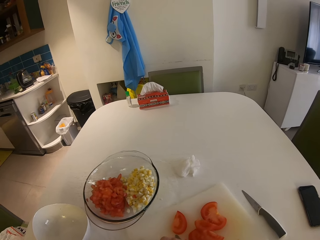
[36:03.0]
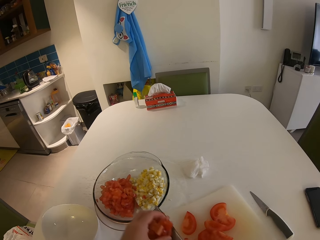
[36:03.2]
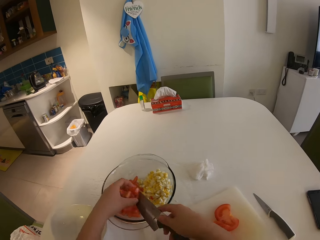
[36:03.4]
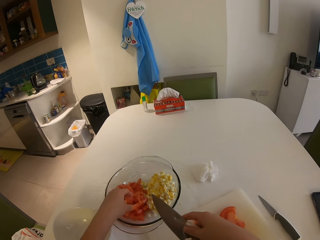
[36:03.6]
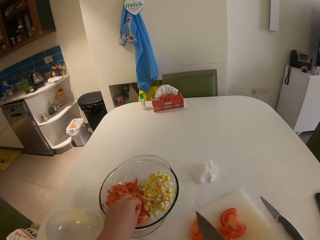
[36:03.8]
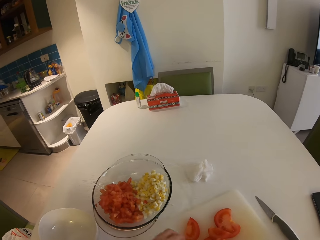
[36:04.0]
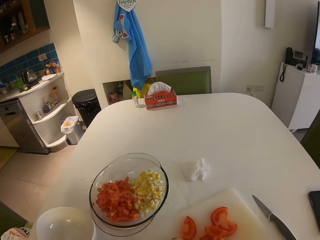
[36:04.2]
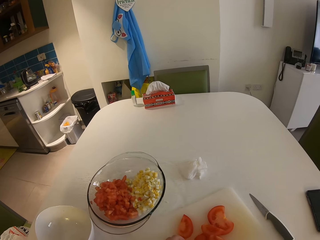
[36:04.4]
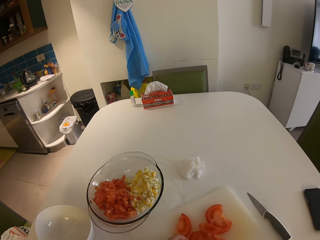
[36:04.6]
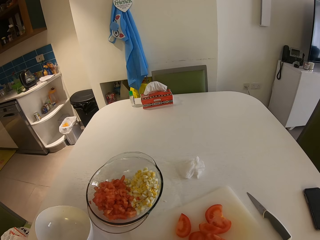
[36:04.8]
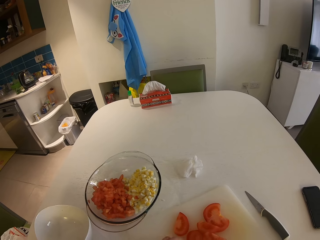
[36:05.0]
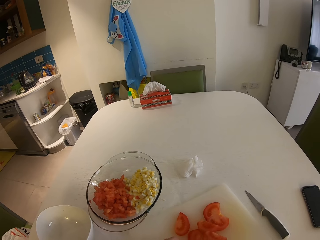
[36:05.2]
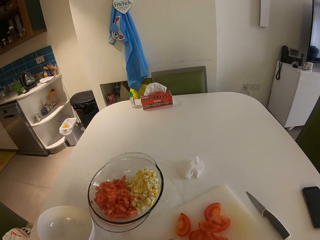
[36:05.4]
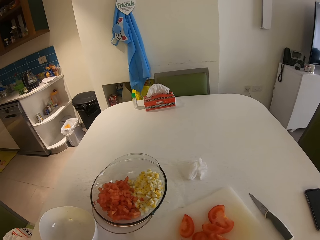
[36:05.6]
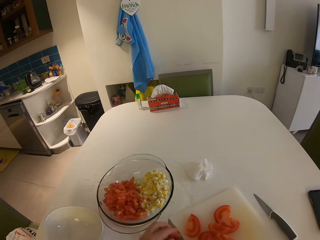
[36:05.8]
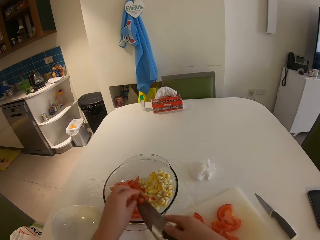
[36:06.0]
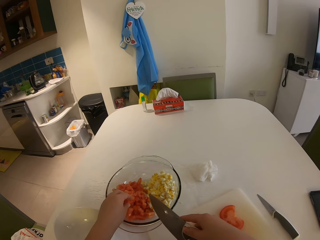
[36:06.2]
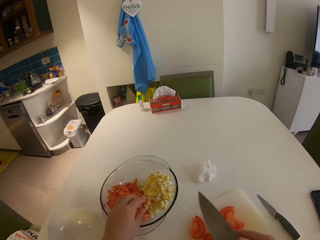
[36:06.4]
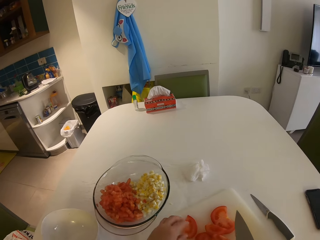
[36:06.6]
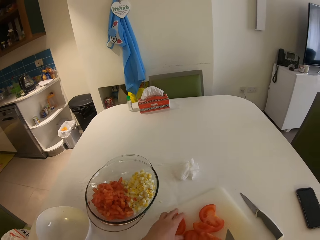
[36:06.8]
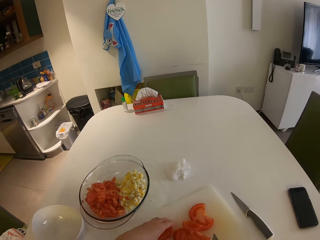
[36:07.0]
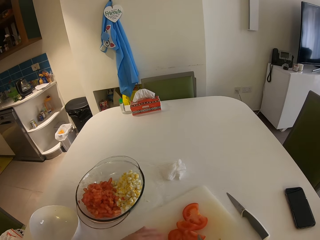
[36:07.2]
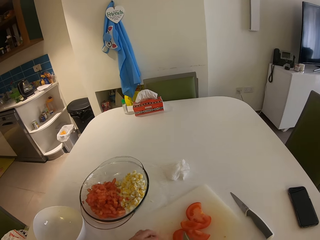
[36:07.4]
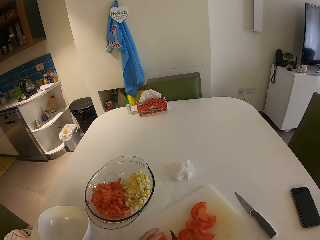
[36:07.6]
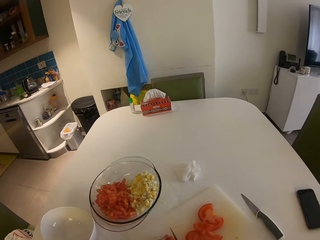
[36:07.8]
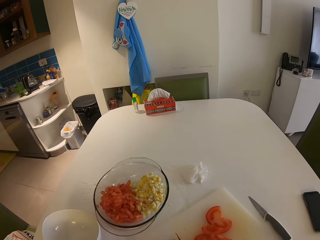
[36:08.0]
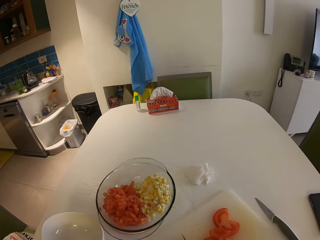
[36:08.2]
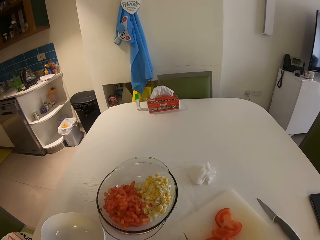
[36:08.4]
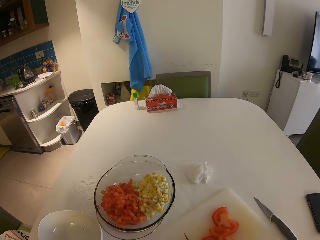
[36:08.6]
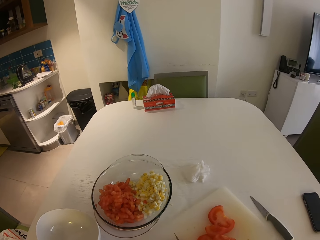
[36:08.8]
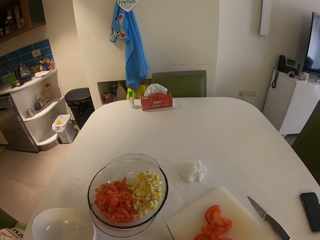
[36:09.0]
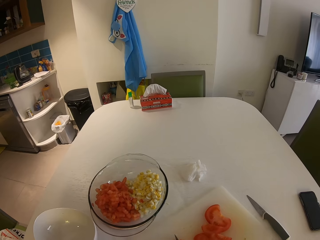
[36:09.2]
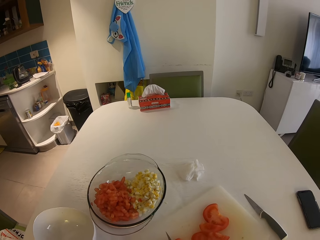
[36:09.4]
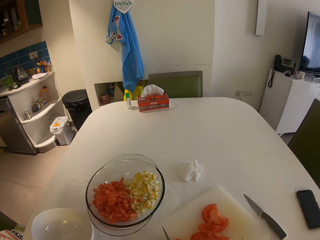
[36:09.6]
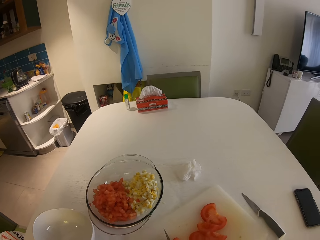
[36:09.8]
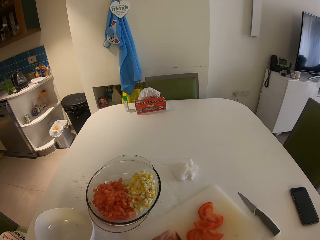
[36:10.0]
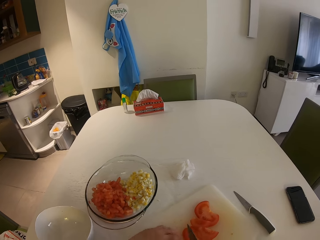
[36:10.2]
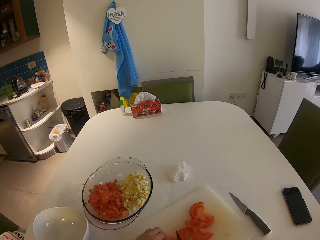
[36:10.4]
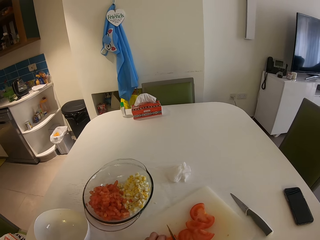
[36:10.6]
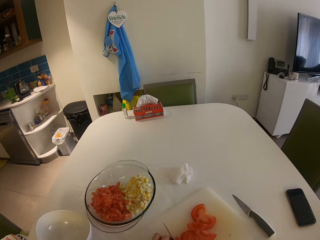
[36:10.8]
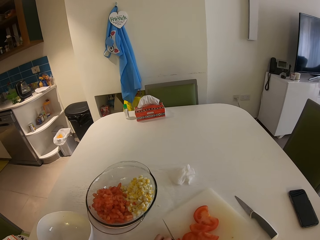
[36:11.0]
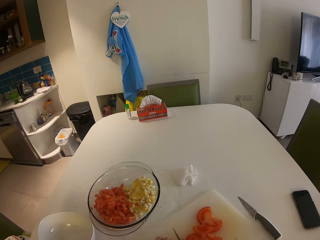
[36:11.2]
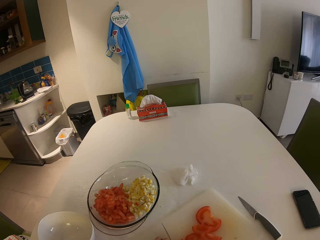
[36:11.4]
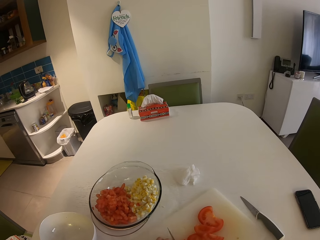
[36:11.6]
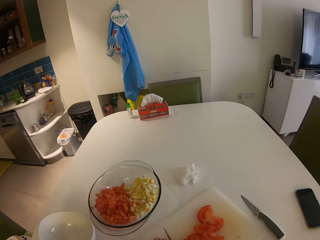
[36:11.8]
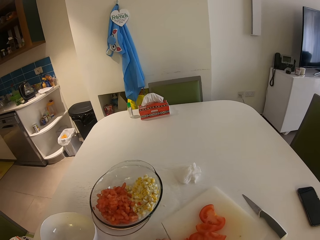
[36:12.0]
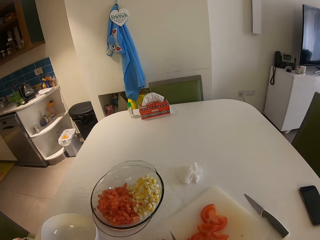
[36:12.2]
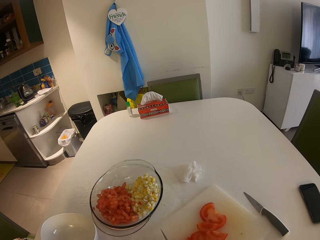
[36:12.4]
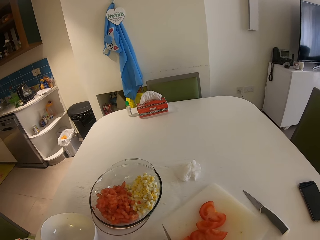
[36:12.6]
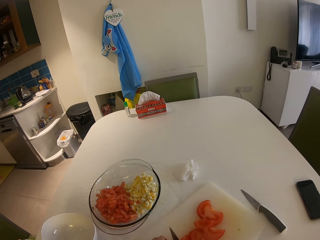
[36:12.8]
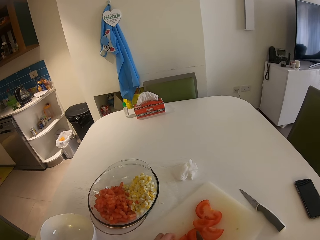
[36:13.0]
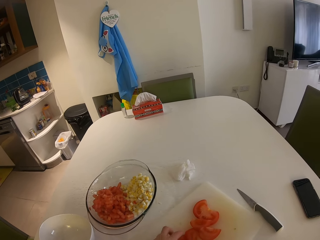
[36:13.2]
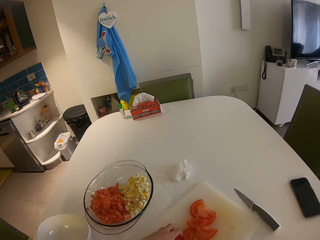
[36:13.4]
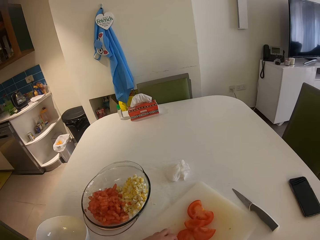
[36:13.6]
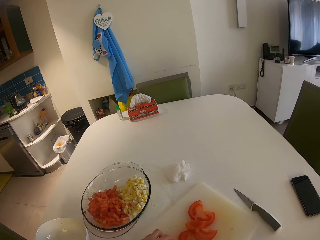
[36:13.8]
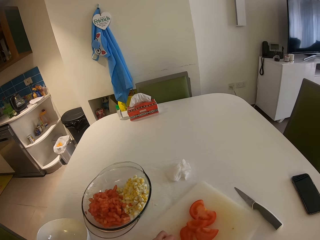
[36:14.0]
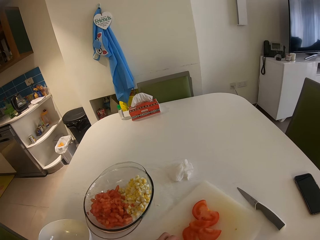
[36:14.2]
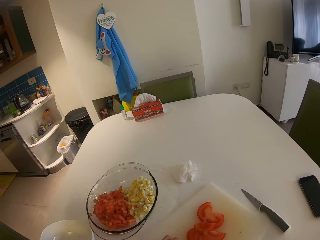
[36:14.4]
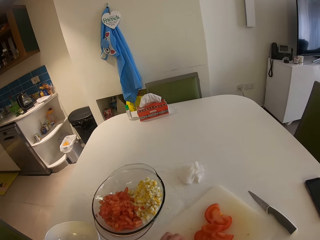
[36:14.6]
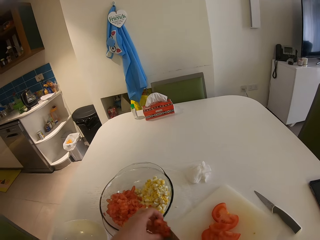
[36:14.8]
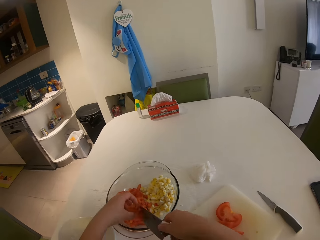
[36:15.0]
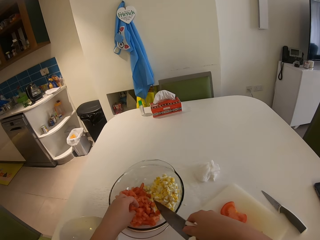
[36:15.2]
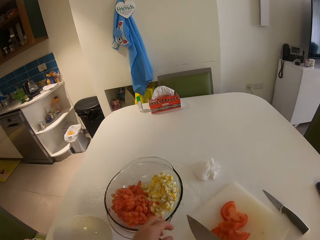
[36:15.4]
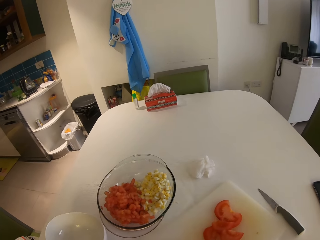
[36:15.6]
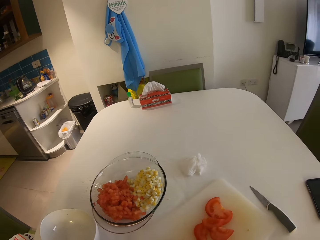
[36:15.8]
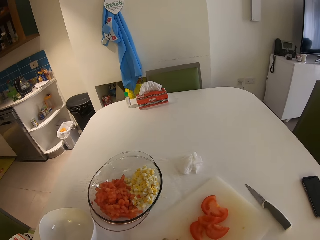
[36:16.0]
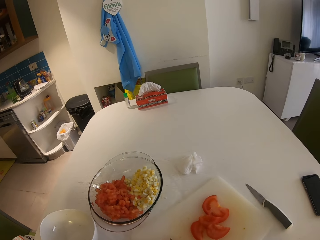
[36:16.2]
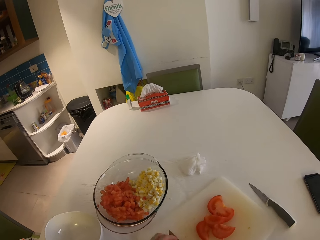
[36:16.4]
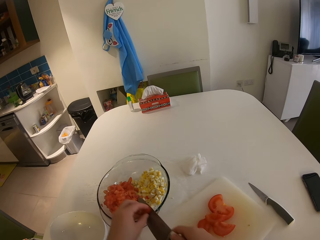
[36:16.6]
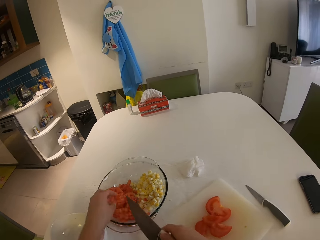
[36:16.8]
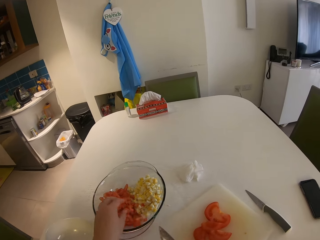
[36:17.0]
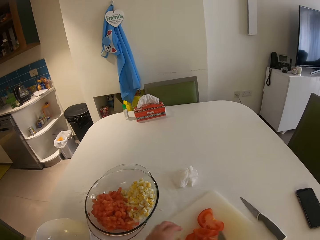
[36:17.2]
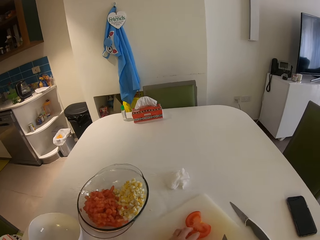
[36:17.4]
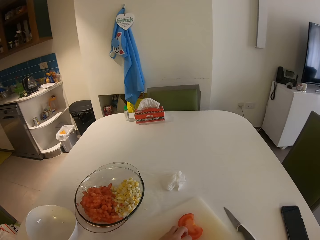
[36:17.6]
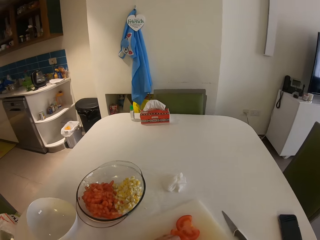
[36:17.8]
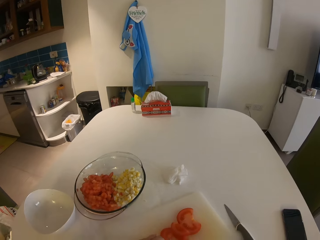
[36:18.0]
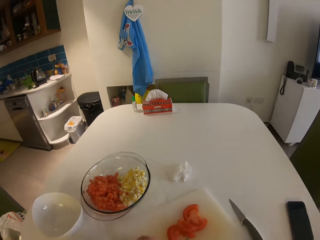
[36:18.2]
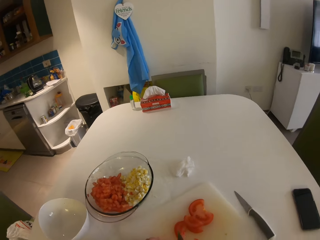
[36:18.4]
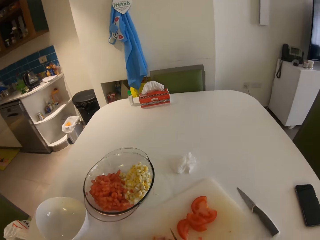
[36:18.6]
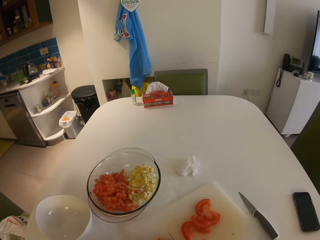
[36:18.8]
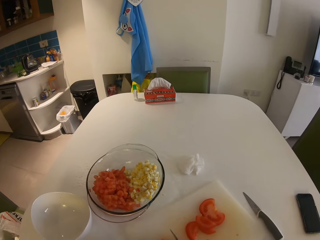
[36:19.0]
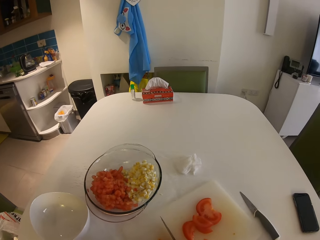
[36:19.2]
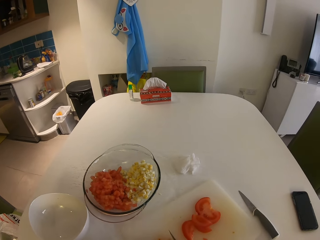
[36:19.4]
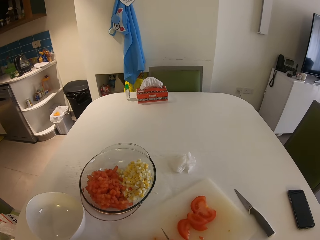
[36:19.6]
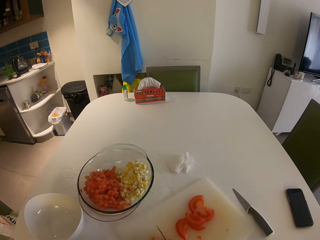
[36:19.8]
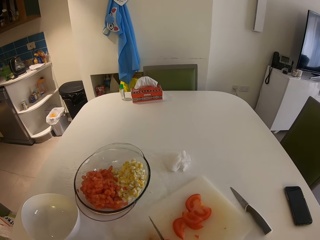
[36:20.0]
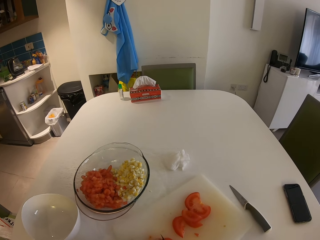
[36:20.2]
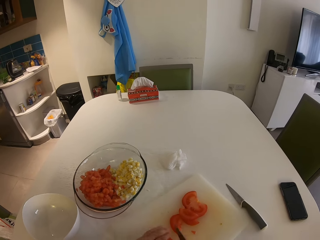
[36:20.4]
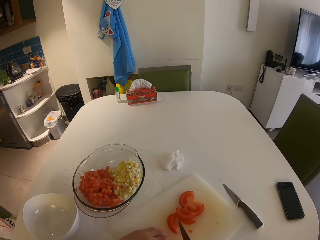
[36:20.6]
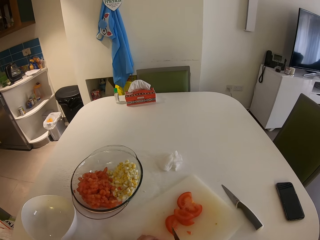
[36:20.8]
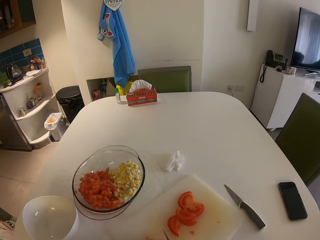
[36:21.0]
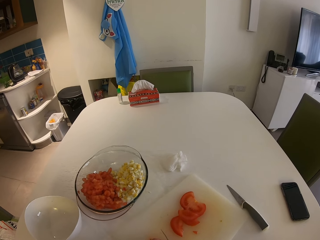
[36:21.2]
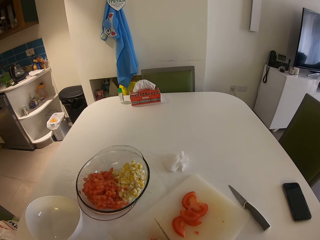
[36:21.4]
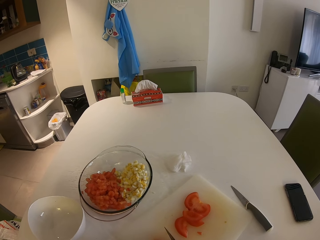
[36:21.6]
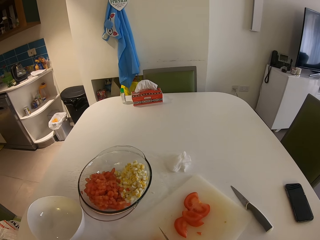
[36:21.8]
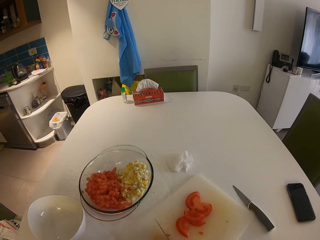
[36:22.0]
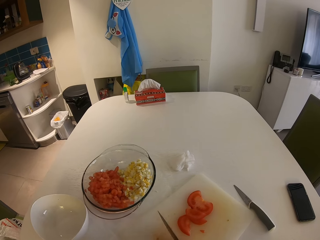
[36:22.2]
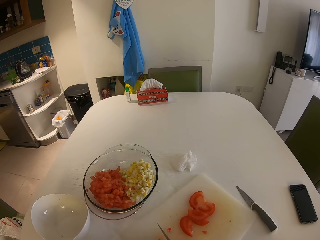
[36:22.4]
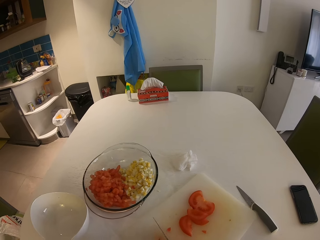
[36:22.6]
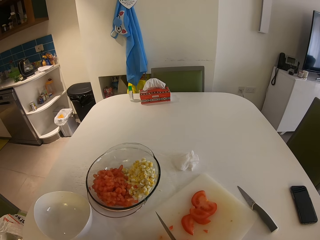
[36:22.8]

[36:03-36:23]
The camera wearer transfers the tomato from the chopping board to the glass bowl with her left hand and the knife in her right hand. She pulls back both hands. She chops the tomatoes. She puts the tomatoes on the bowl and pulls back both hands. She slices the tomato on the chopping board with the knife in her right hand. She transfers the tomato from the chopping board to the glass bowl with her left hand and the knife in her right hand. She pulls back both hands. She chops the tomatoes. She puts the tomatoes on the bowl. She slices the tomato on the chopping board with the knife in her right hand.

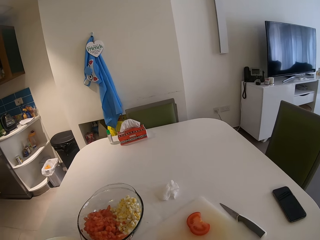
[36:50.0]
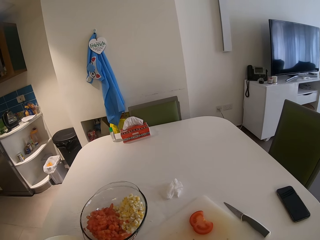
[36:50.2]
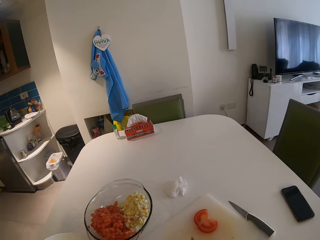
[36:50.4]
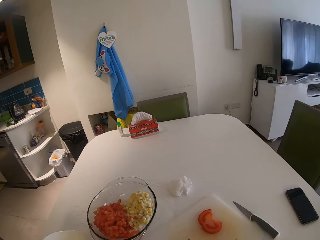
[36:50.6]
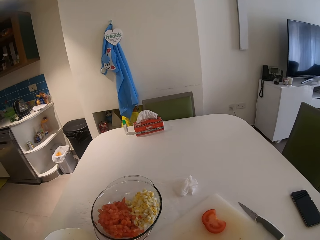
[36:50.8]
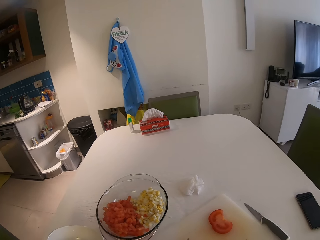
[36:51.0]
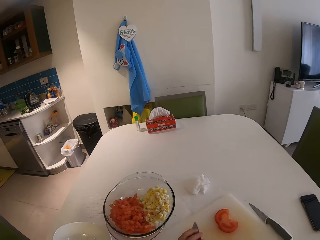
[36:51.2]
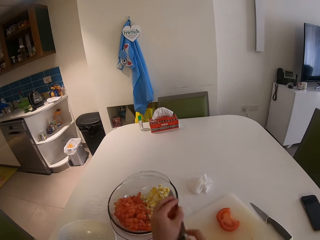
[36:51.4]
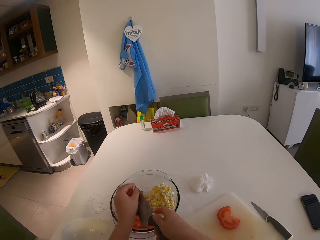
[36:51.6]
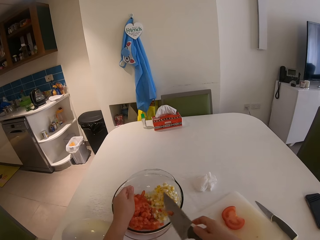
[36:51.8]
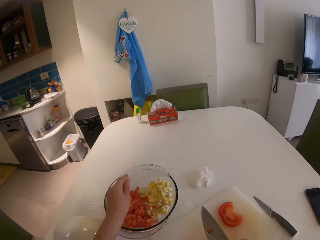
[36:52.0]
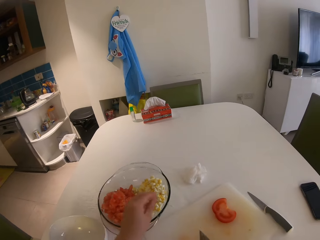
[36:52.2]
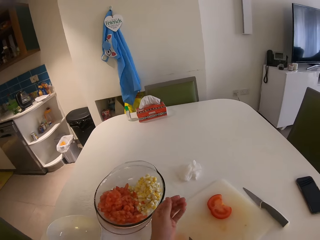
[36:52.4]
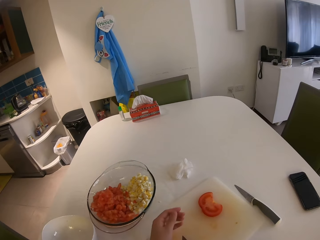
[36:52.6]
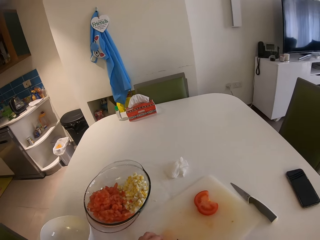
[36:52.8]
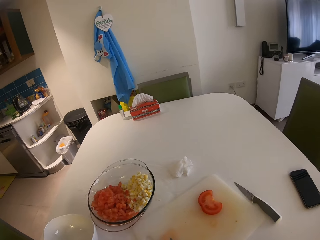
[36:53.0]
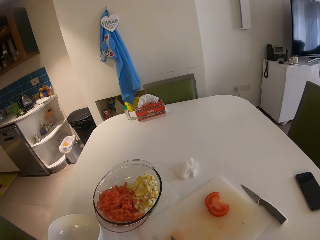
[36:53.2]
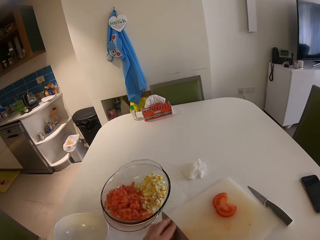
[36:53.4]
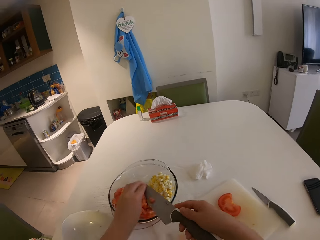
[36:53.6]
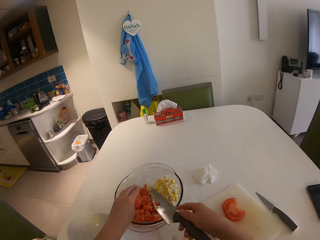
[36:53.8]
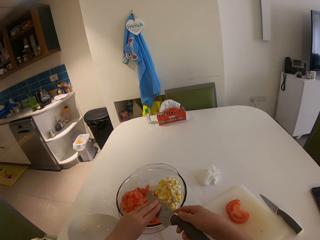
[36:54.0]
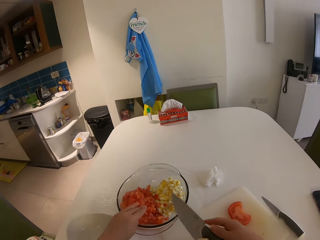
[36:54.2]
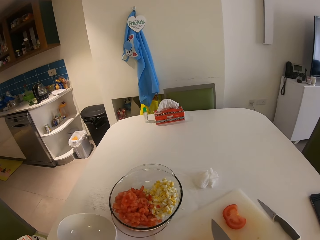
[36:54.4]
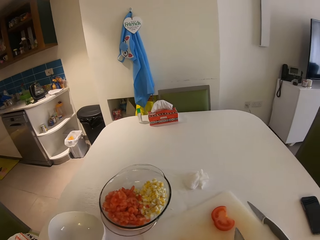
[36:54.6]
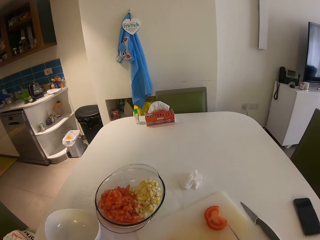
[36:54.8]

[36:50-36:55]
The camera wearer transfers the tomato from the chopping board to the glass bowl with her left hand and the knife in her right hand. She pulls back both hands. She chops the tomatoes. She puts the tomatoes on the bowl.
